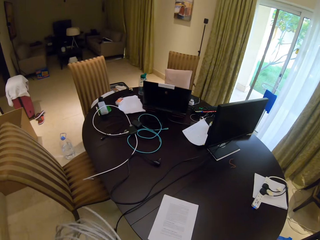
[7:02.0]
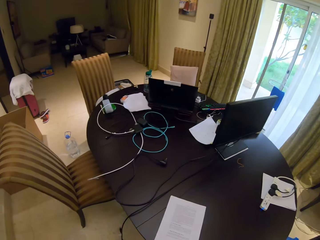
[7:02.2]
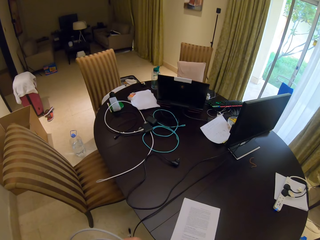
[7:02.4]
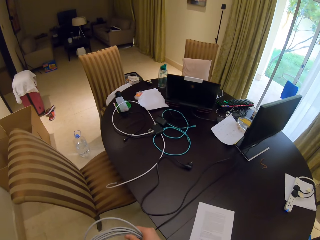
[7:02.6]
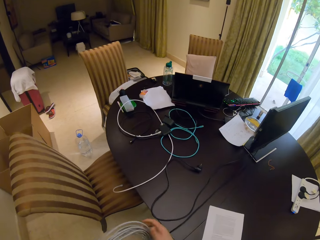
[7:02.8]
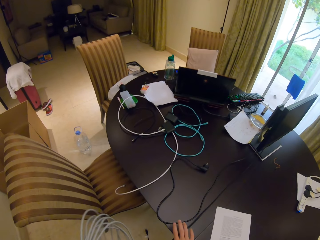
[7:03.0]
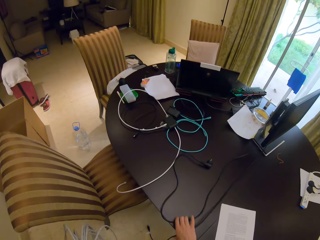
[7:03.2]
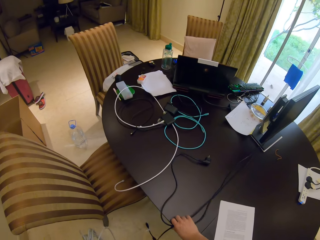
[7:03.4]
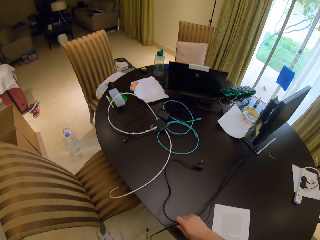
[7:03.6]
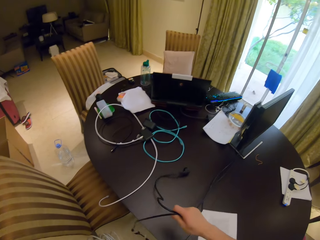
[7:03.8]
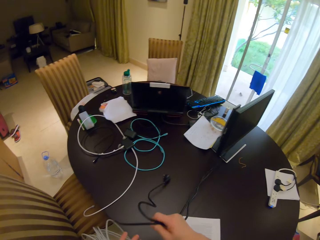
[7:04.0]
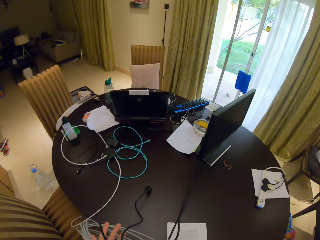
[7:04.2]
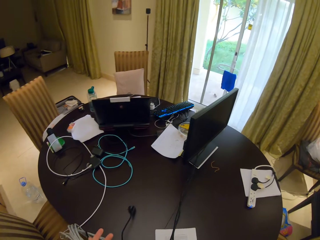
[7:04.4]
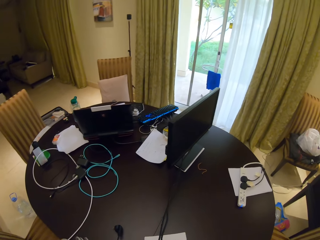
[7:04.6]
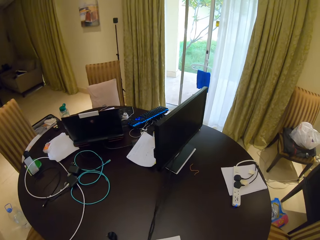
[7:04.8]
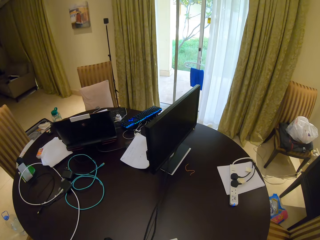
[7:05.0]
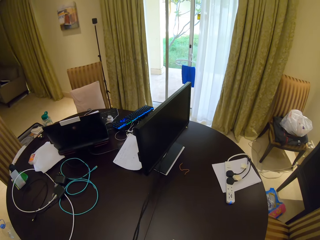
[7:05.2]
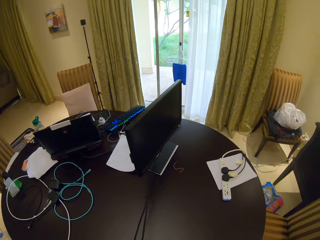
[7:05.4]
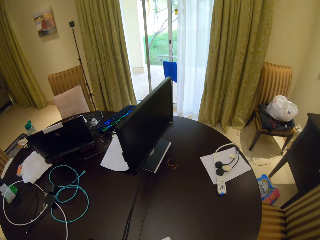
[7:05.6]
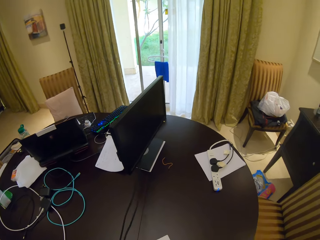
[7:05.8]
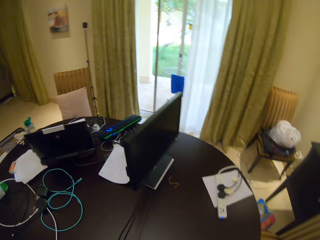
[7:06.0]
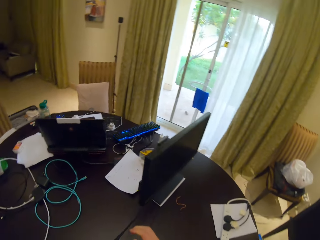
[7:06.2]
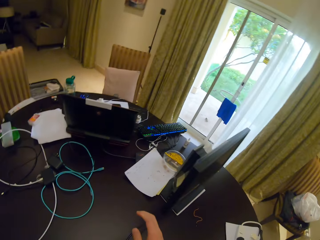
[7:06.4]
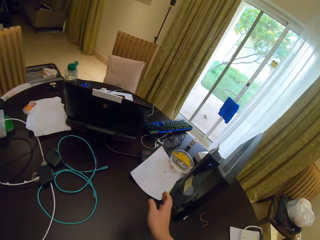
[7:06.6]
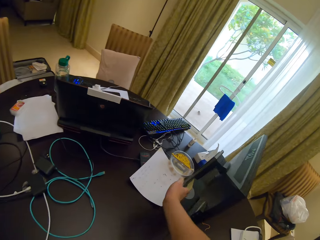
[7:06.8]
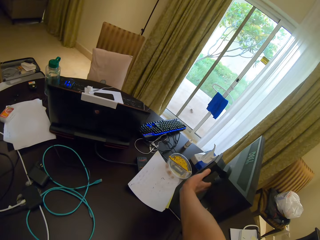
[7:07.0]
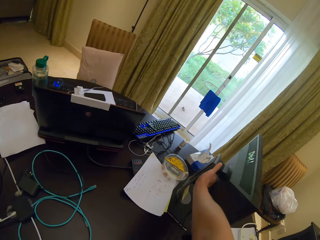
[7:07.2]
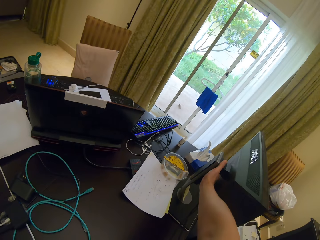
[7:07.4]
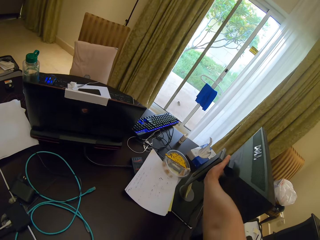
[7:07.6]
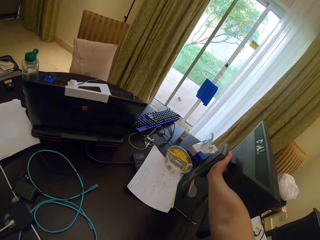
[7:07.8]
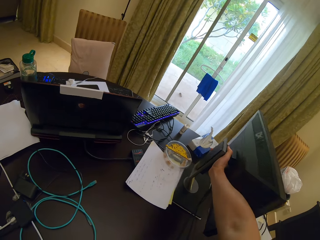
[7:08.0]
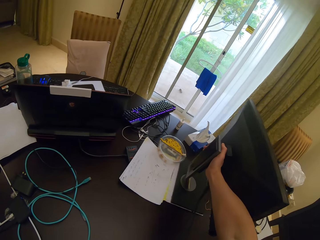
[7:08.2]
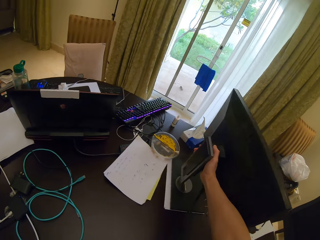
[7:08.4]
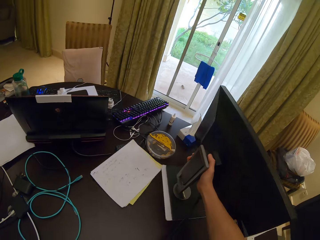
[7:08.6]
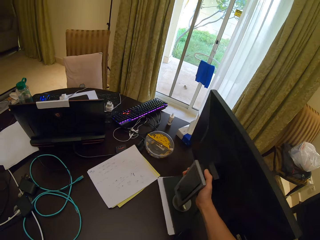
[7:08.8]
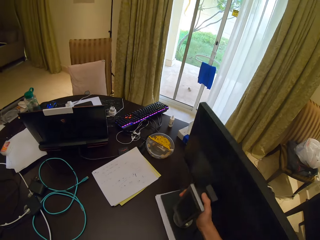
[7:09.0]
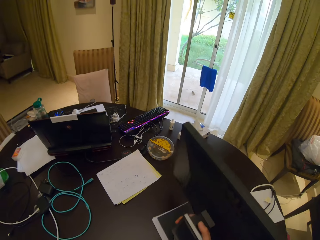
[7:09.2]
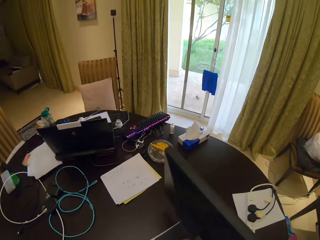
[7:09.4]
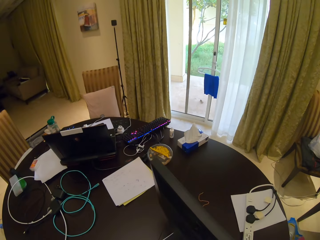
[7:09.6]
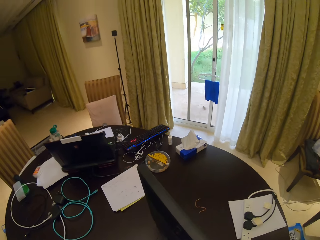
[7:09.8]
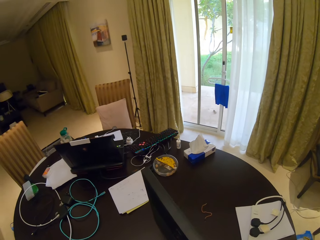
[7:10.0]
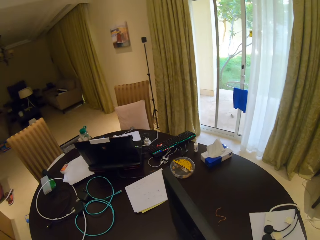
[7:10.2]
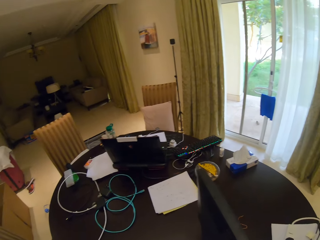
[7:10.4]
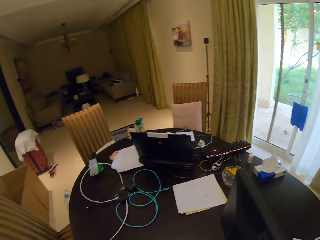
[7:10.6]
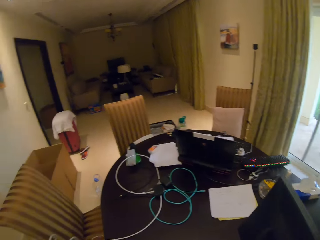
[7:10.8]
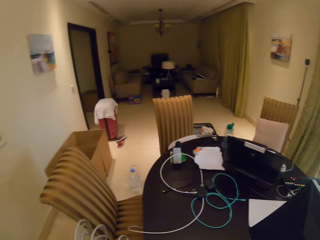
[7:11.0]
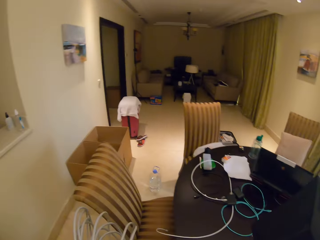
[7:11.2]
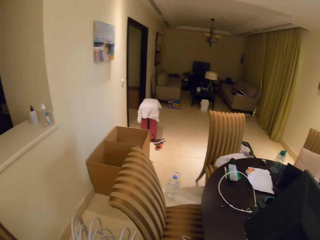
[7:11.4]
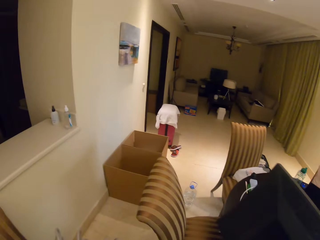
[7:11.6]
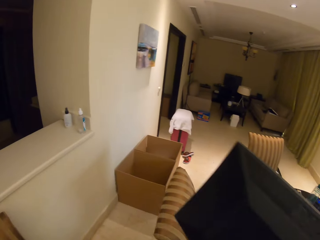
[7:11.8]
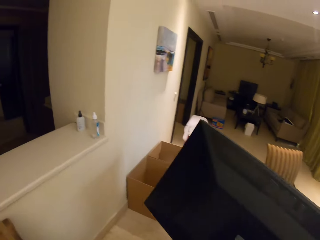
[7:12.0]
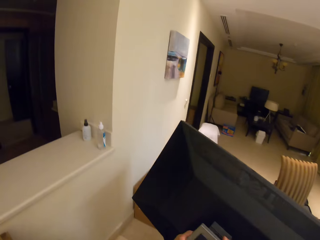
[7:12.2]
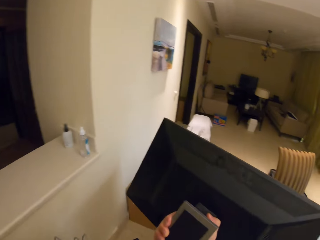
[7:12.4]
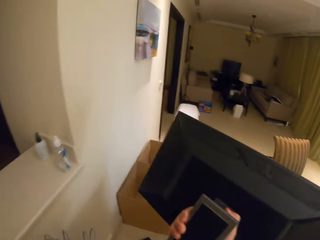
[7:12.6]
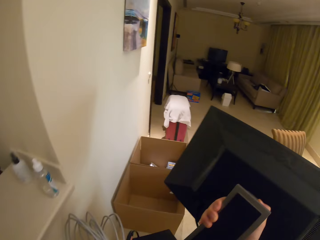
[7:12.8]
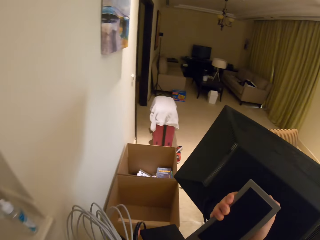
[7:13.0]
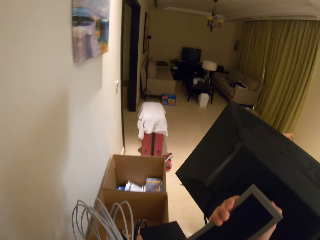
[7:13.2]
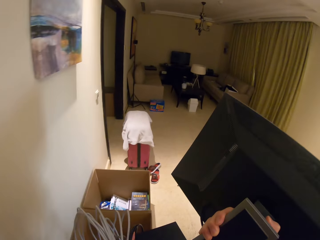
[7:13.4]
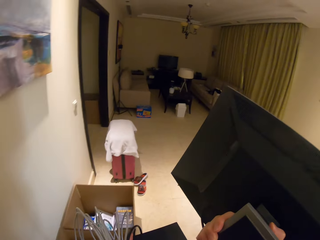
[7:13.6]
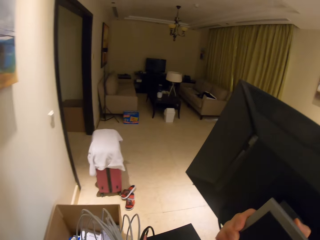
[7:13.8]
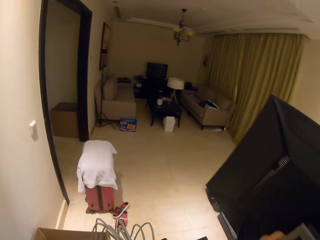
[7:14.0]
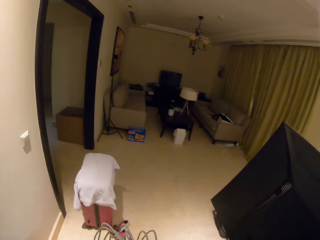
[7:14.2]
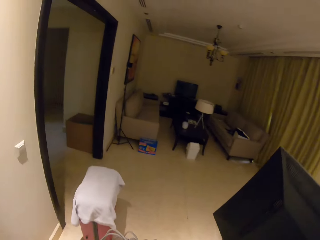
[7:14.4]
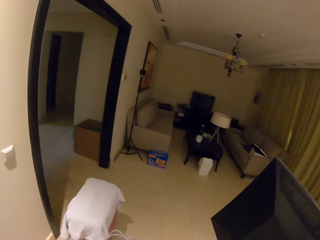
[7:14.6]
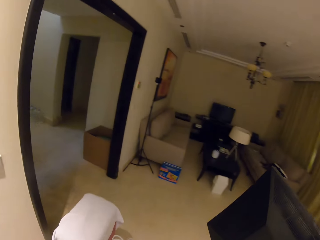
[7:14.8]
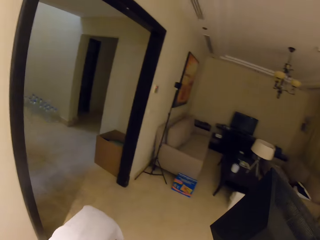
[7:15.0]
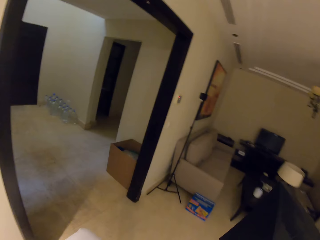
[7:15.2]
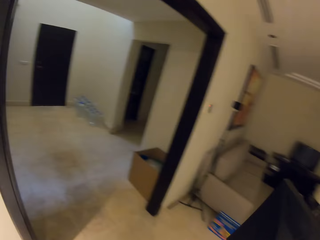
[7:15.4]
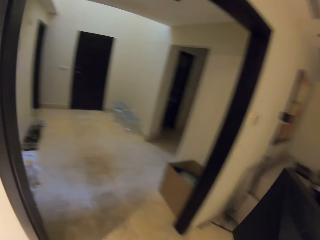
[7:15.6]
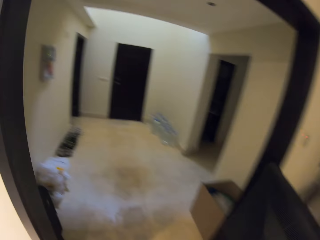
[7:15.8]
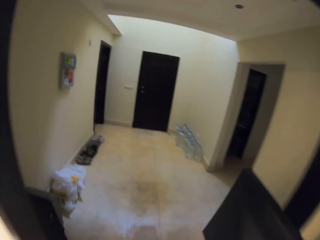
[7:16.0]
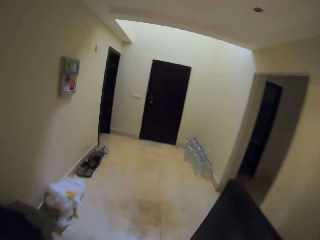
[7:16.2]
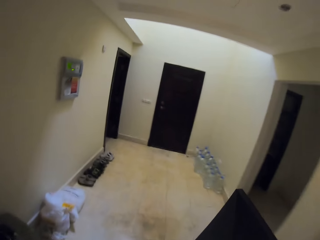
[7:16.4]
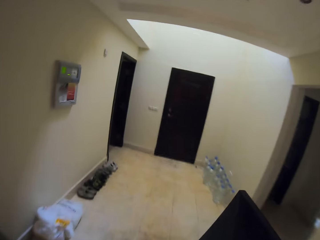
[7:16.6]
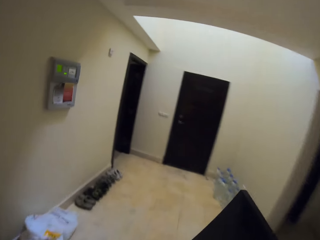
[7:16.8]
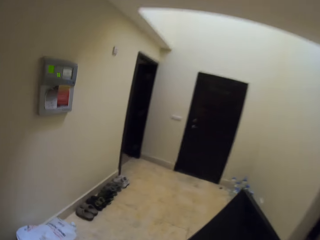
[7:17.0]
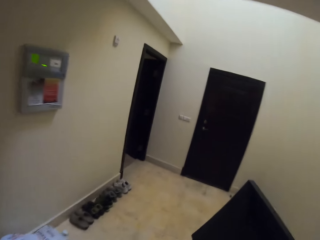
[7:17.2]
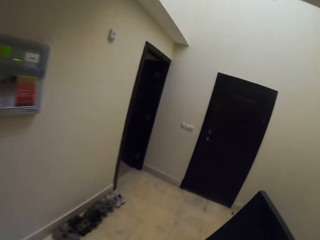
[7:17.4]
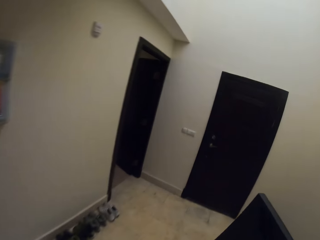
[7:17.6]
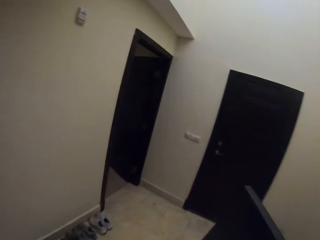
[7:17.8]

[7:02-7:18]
The camera wearer passes the cable to the left hand. They grab the cables on the table. They collect the desktop. They walk around.

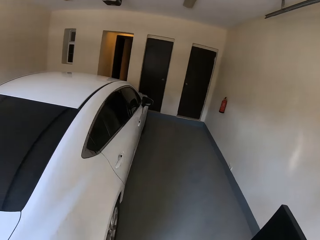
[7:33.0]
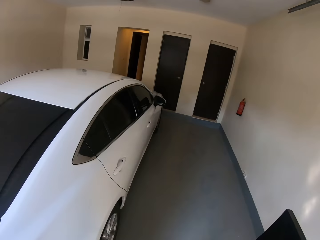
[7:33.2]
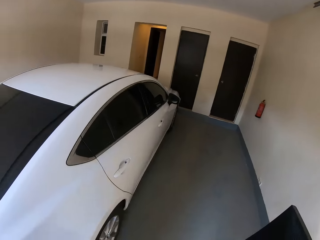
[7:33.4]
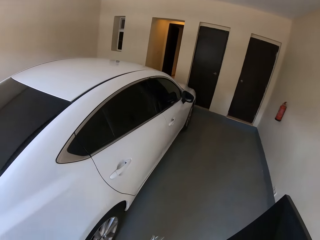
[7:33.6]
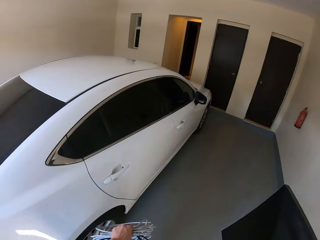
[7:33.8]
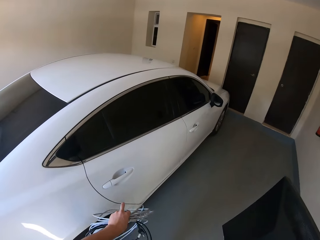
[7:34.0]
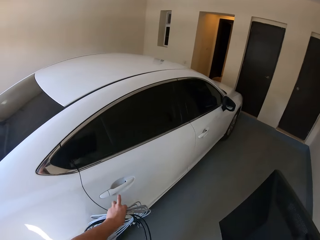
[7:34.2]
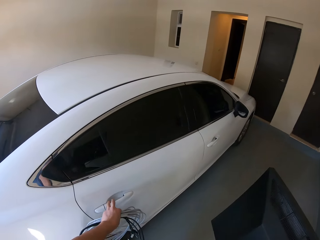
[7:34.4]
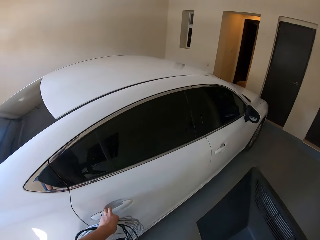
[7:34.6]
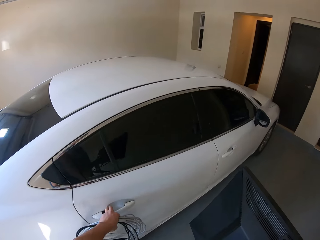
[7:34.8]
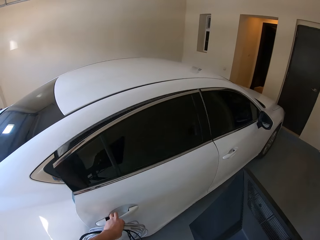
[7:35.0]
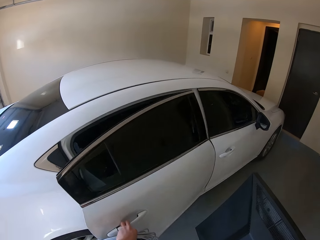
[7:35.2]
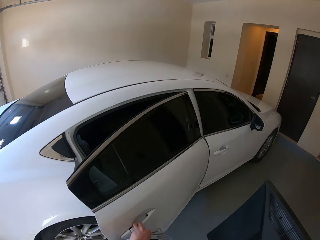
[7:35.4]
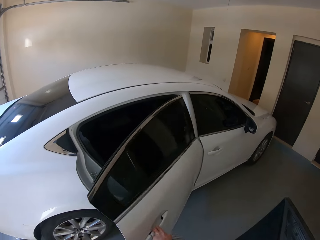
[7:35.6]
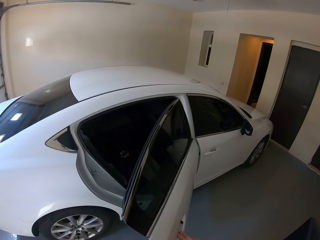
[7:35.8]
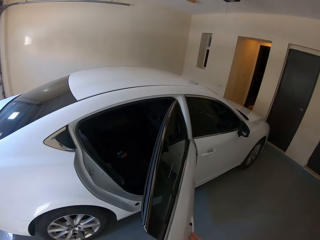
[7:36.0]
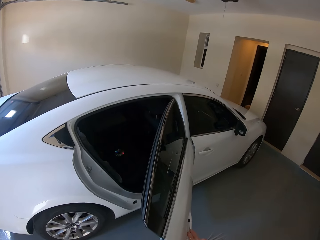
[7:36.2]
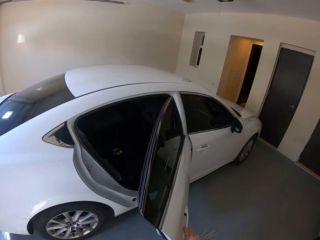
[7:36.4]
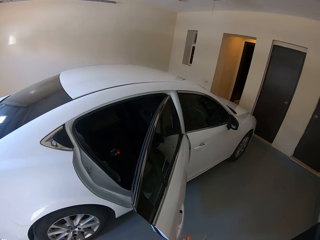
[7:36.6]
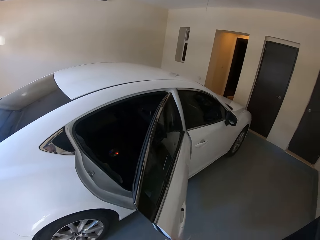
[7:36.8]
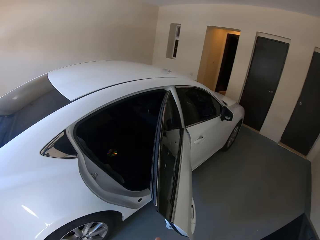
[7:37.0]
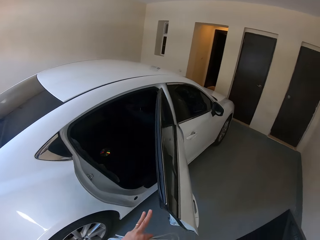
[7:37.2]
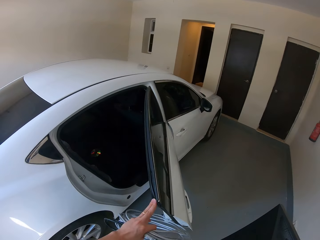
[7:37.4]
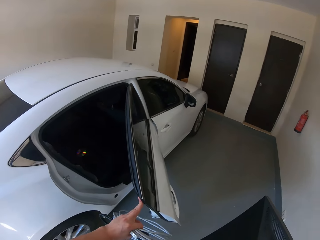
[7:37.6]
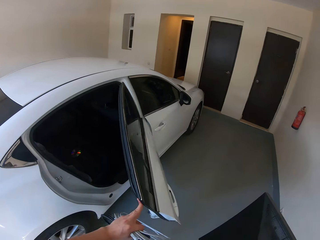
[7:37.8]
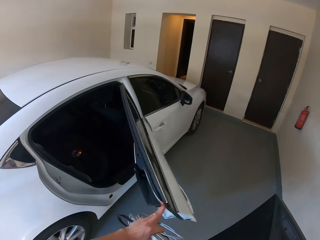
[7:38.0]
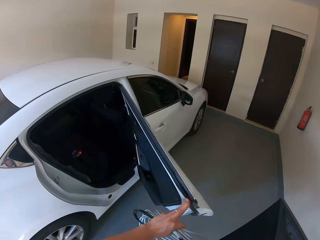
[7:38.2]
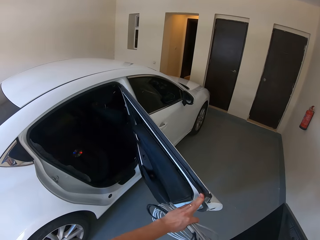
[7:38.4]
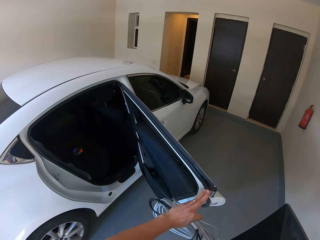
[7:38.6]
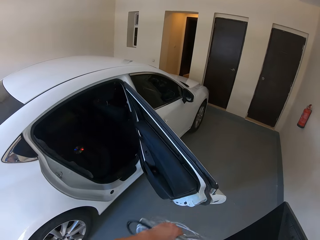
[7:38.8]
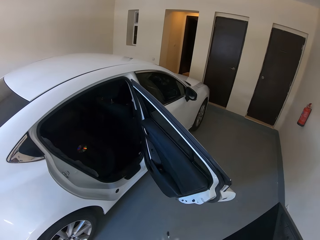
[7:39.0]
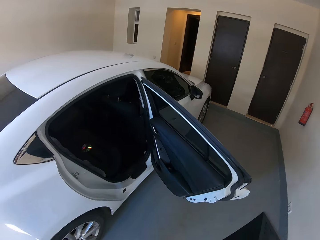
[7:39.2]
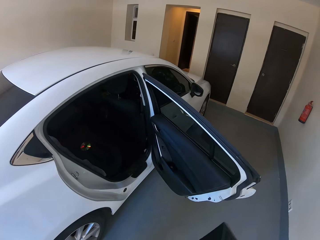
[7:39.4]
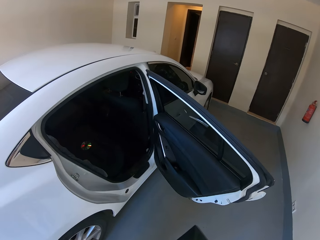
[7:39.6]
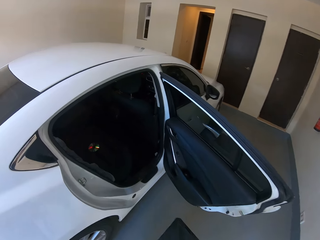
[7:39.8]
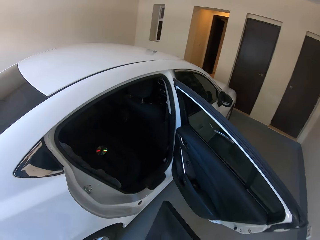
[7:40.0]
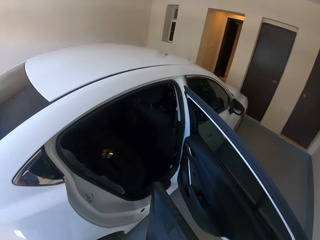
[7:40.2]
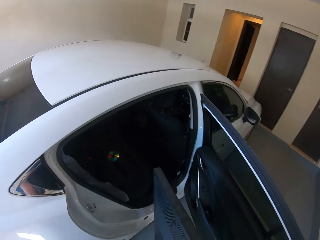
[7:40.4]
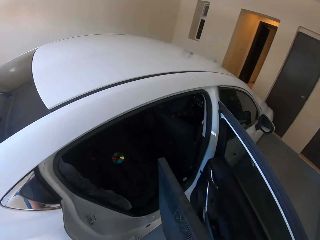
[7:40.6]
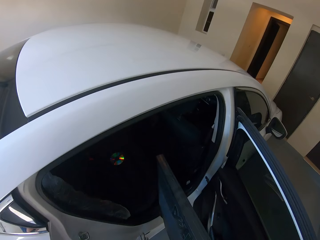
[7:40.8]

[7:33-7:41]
The camera wearer opens a vehicle's door.
